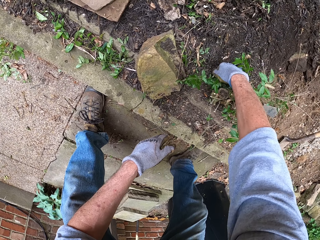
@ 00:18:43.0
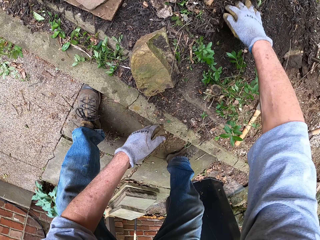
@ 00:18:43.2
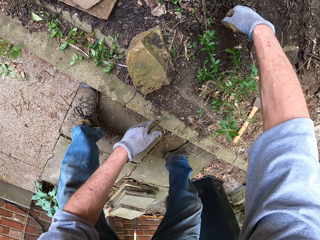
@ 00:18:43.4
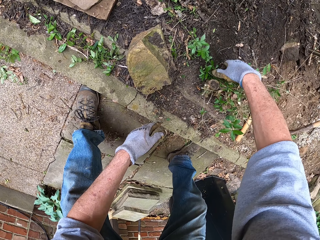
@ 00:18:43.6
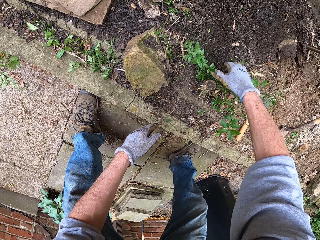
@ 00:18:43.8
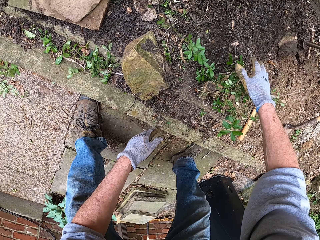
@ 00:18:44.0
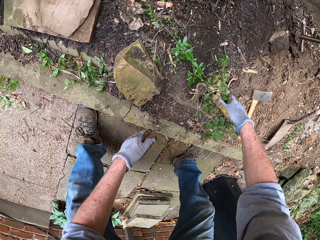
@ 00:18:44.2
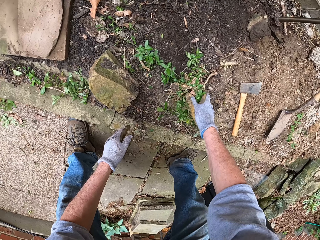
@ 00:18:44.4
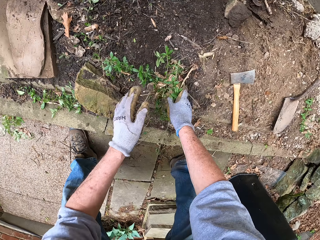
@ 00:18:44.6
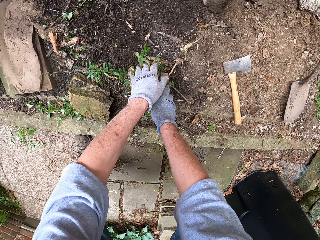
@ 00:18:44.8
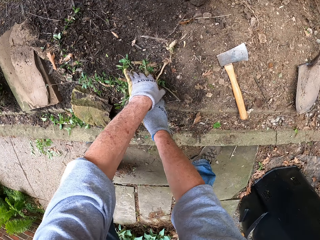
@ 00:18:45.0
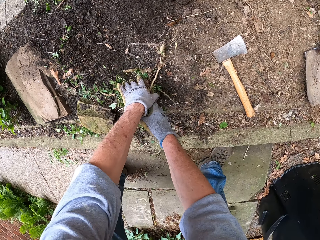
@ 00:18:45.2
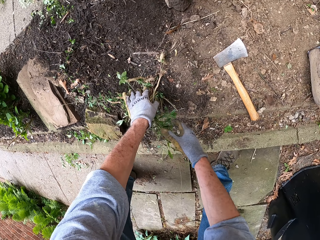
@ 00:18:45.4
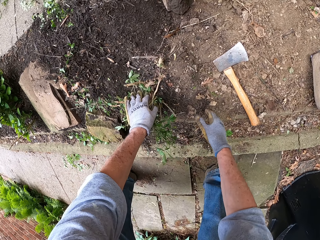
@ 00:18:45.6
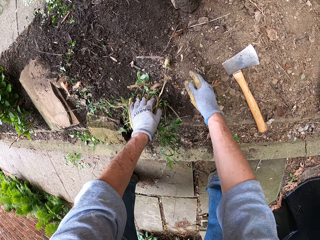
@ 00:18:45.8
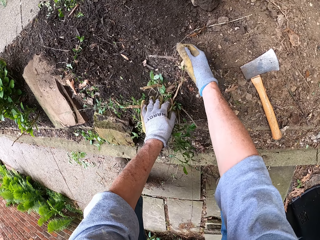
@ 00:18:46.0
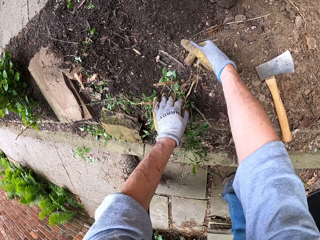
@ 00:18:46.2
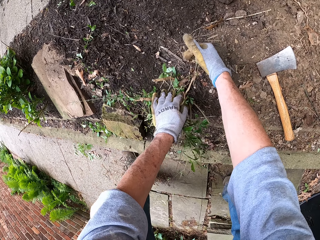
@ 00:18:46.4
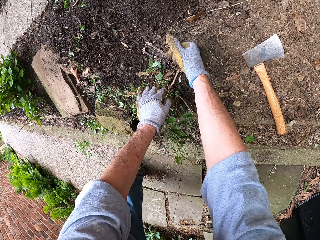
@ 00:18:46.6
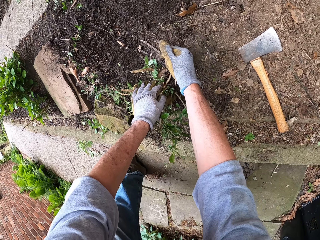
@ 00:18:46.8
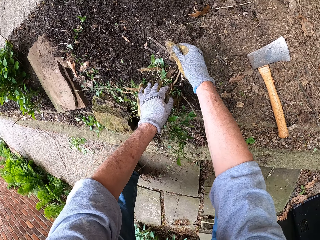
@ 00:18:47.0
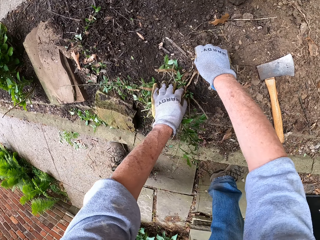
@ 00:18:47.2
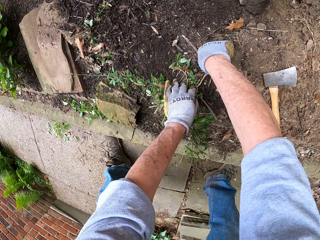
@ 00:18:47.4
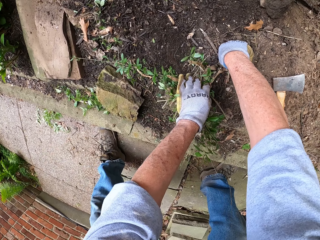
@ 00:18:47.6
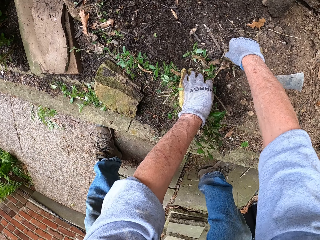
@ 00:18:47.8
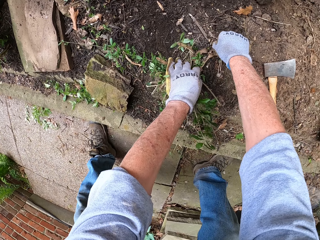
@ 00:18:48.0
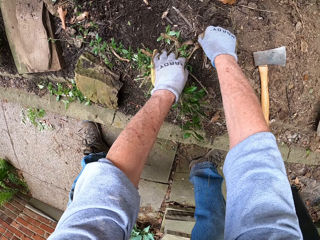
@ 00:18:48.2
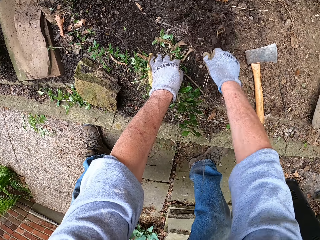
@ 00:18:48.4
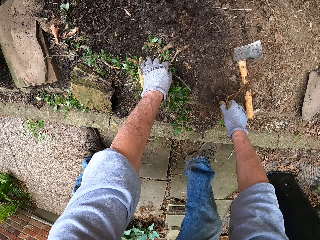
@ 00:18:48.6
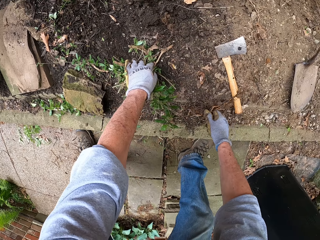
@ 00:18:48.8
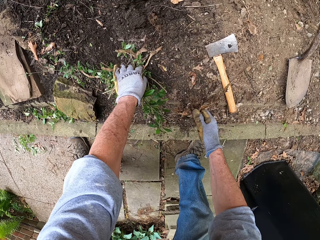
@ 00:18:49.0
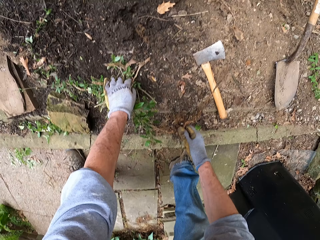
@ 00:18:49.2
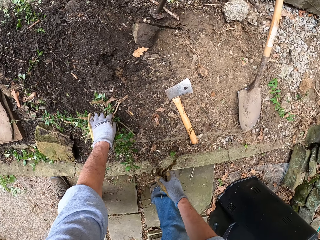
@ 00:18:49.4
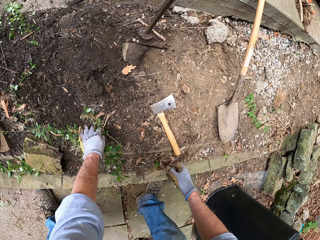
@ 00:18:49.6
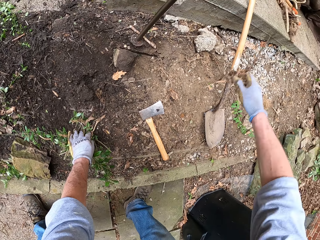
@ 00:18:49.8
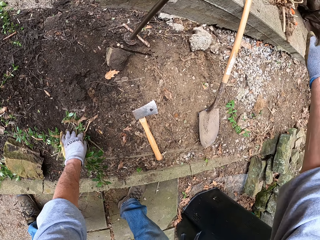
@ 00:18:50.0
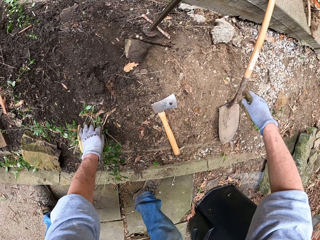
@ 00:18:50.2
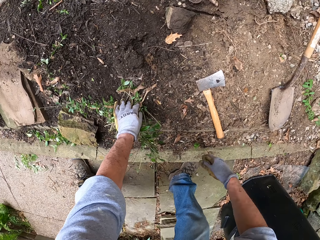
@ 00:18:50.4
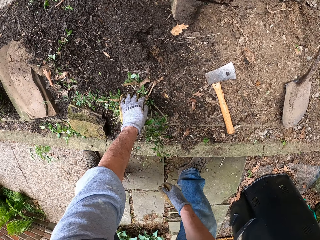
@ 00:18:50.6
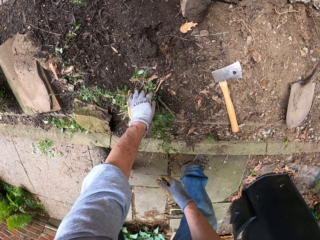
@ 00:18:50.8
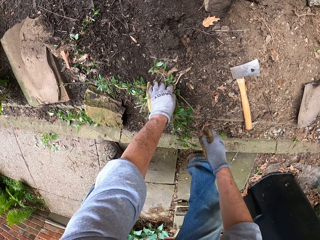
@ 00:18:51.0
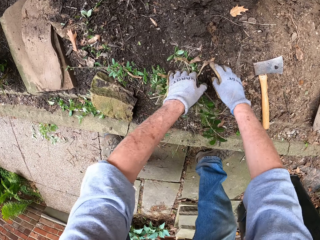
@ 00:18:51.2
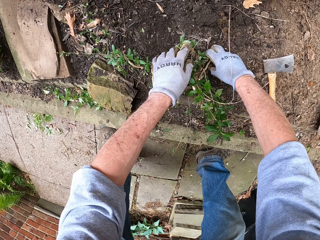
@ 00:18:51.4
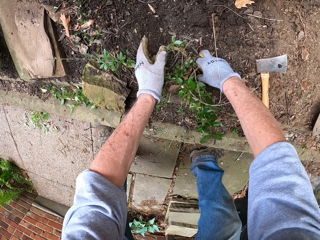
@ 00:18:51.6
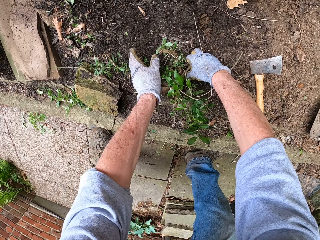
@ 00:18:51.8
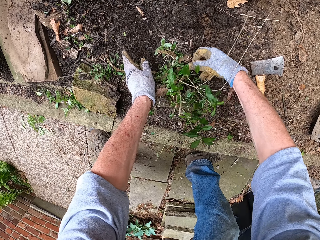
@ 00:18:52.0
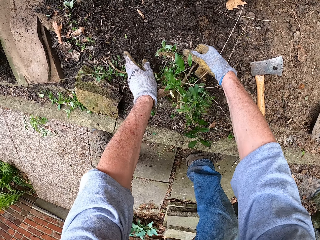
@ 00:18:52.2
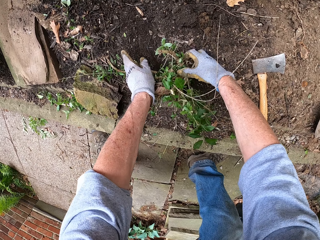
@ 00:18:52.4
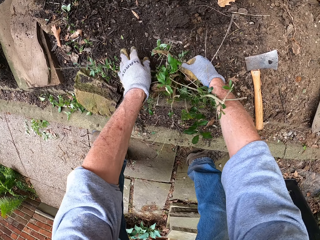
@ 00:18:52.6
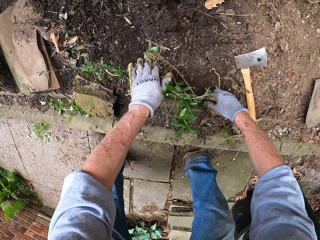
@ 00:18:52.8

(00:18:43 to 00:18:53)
The camera wearer touches a plant. He holds the plant's stem with his left hand. He pulls a stump of root from the ground with his right hand. He throws the stump away.

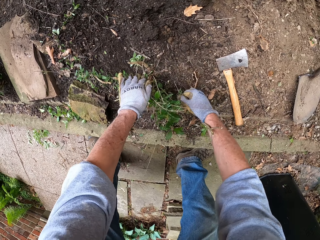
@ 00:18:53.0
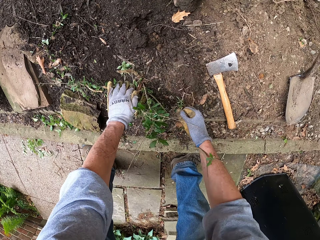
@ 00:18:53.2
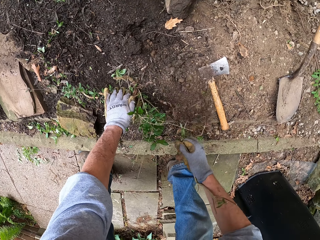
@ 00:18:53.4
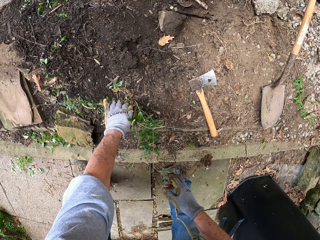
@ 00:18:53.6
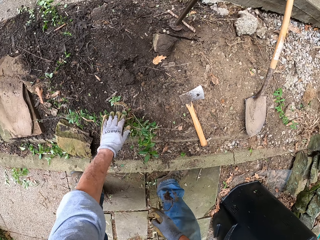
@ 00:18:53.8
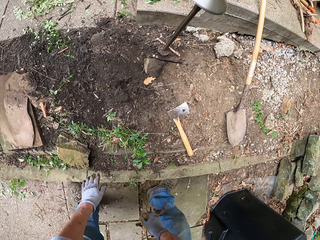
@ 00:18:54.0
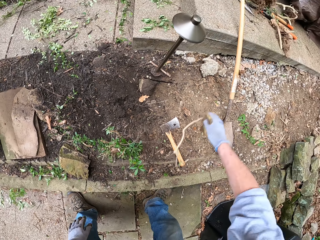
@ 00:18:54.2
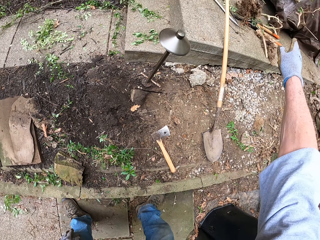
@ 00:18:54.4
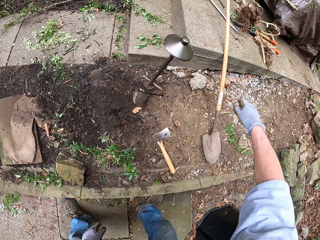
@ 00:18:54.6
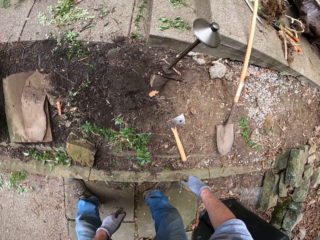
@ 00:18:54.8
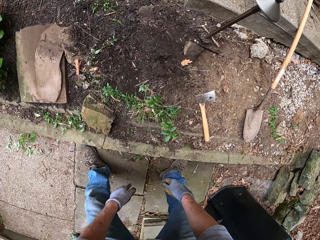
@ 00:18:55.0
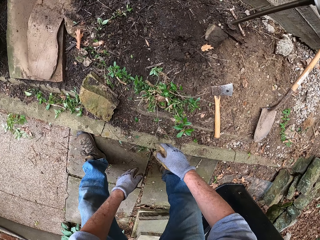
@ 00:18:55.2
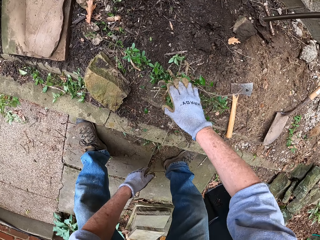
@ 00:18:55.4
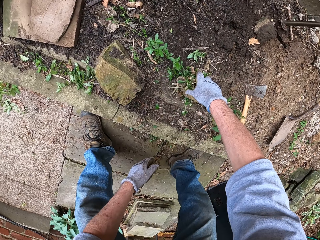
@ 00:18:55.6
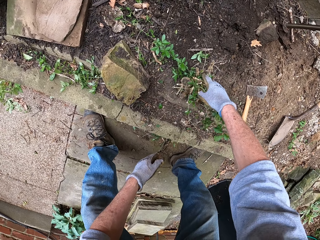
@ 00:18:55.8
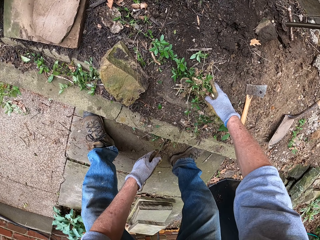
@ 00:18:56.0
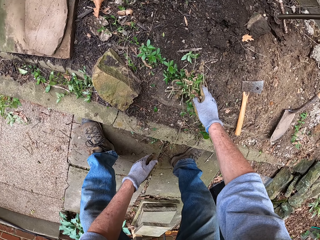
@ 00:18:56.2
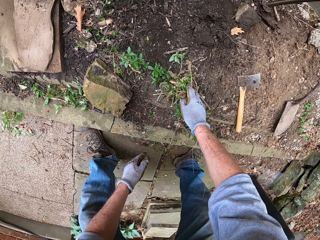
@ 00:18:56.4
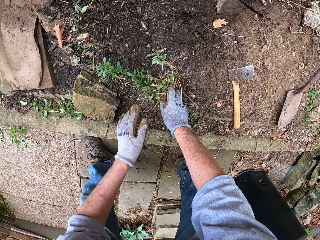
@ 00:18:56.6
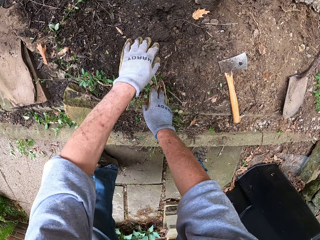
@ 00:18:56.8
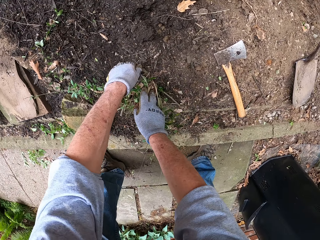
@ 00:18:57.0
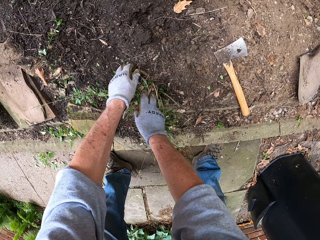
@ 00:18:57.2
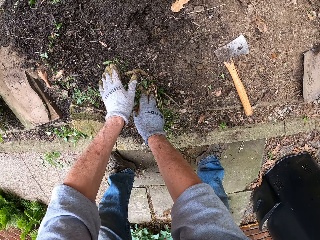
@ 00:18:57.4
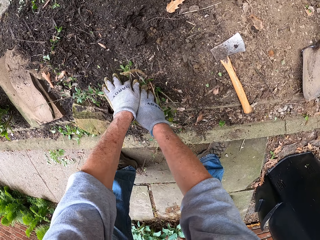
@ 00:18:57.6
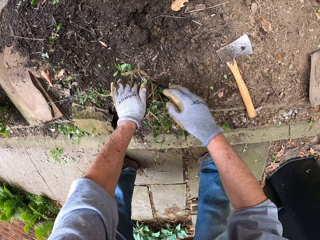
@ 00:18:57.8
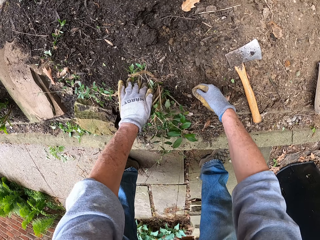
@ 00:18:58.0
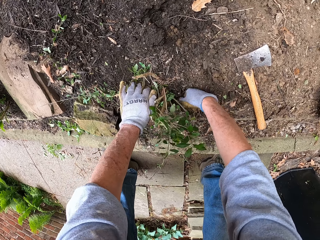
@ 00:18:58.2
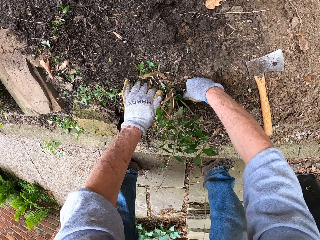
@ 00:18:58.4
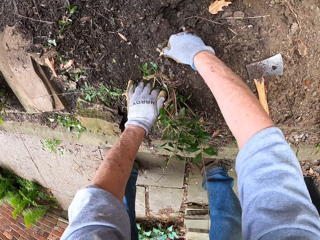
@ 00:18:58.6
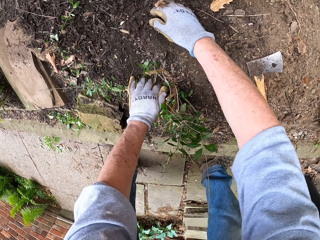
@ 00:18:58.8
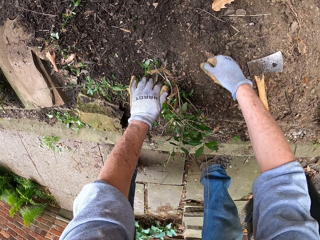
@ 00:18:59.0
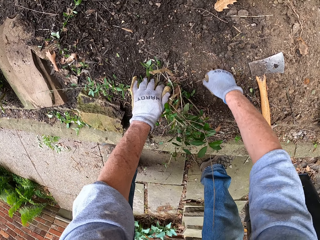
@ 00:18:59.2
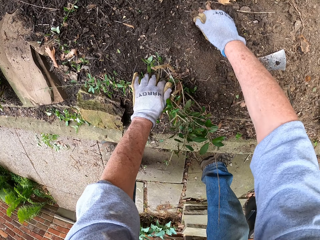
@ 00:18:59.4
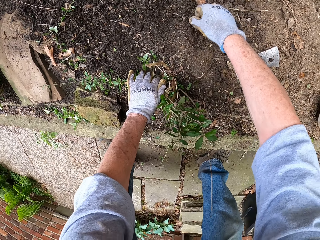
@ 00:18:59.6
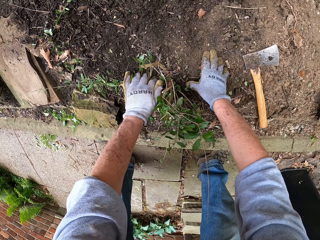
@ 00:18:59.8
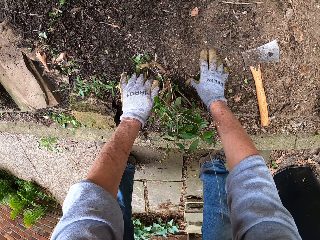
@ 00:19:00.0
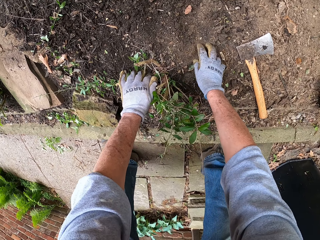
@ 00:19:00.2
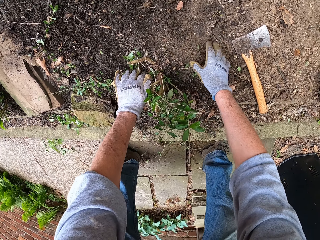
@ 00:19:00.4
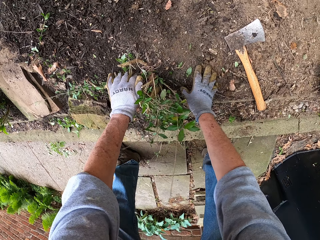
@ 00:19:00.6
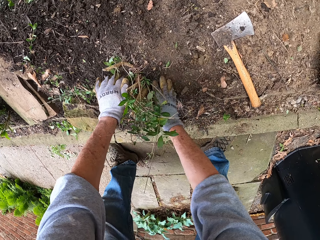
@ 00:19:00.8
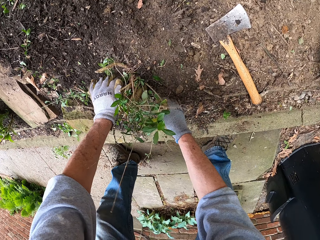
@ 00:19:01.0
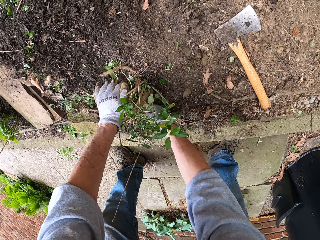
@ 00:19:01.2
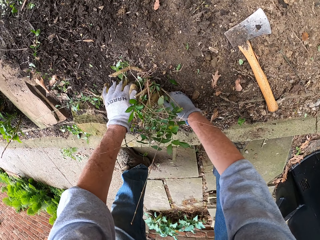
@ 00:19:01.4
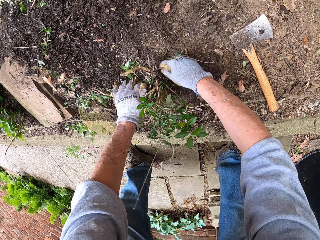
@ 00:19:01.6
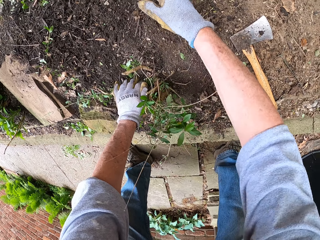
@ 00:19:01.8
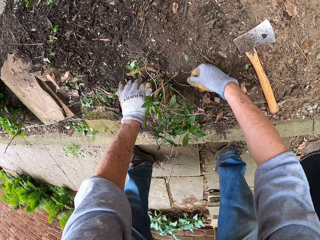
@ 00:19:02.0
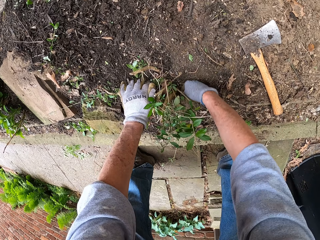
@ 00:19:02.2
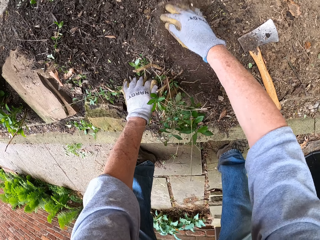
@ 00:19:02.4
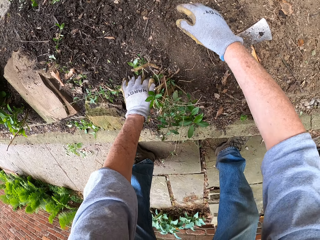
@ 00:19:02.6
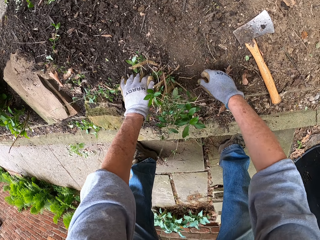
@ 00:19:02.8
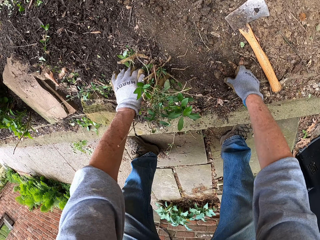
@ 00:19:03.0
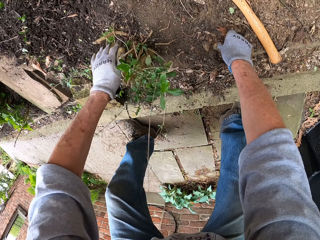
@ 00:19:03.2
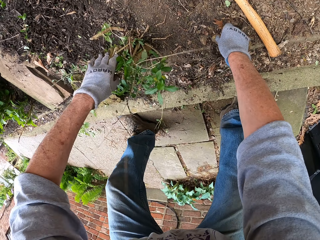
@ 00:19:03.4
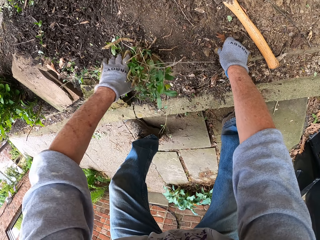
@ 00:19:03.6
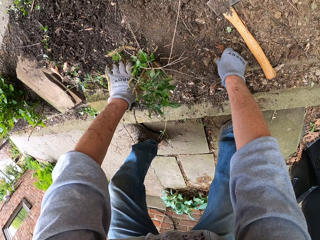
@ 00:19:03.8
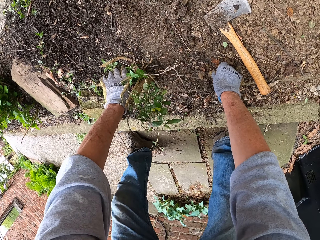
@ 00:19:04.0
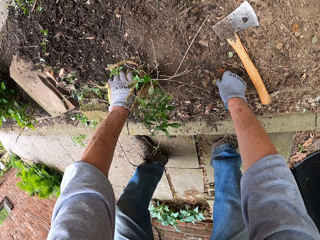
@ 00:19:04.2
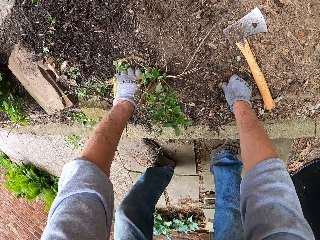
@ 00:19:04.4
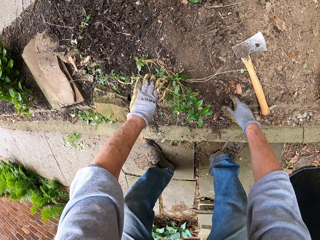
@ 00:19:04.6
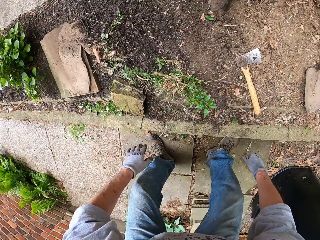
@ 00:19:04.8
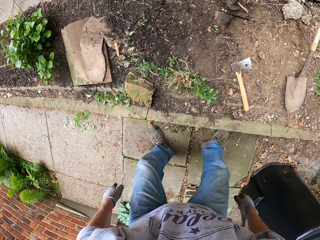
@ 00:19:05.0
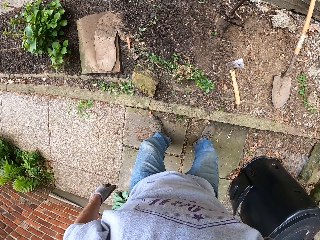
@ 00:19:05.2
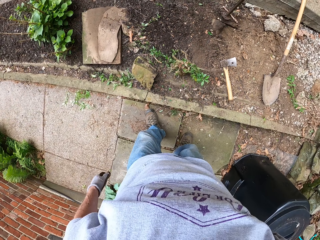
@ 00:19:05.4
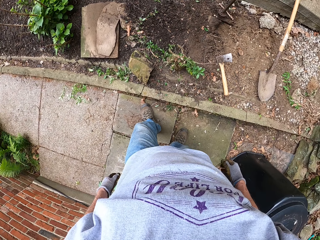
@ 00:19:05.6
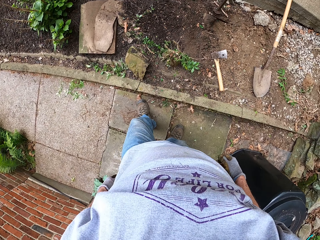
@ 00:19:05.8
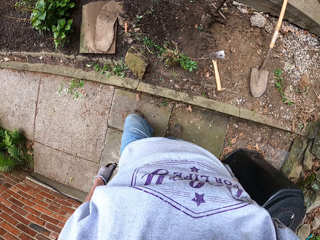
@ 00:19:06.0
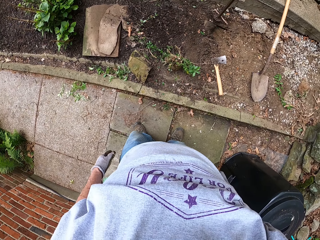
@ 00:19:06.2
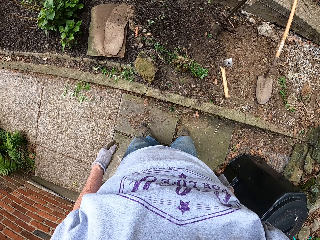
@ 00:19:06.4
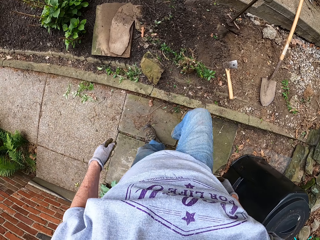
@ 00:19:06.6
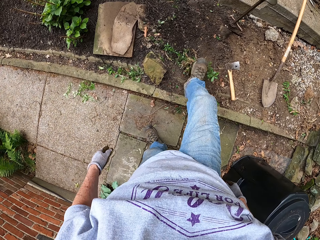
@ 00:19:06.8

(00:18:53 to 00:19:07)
The camera wearer pulls another stump of root from the ground with his right hand. He throws the stump away. He holds a green weed's stems with both hands. He clears some dirt on the ground with his right hand. He stands upright.
